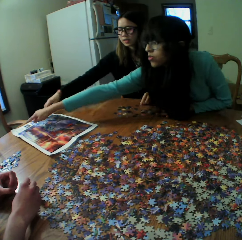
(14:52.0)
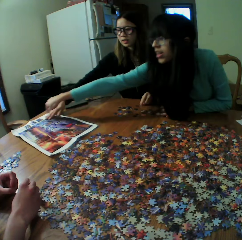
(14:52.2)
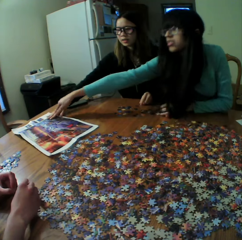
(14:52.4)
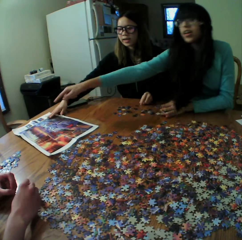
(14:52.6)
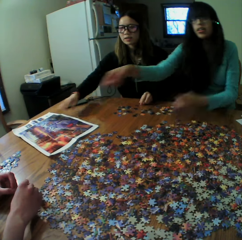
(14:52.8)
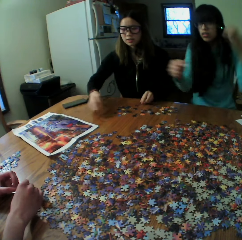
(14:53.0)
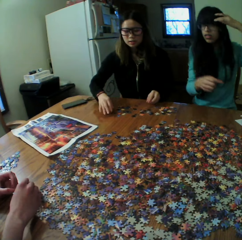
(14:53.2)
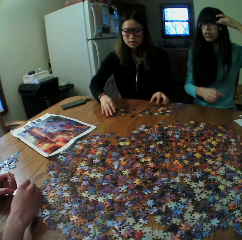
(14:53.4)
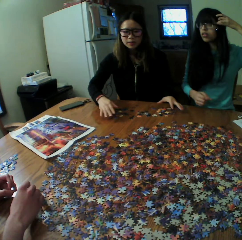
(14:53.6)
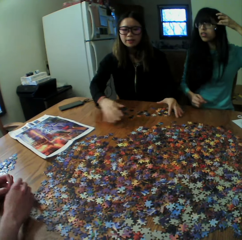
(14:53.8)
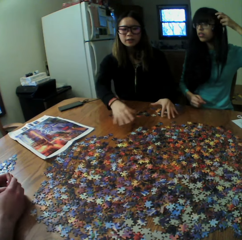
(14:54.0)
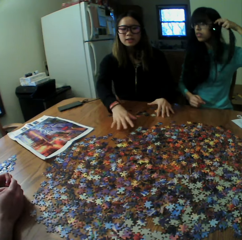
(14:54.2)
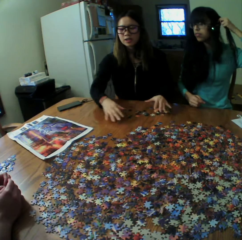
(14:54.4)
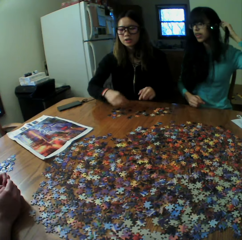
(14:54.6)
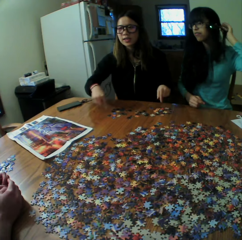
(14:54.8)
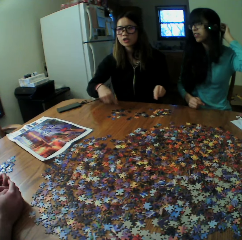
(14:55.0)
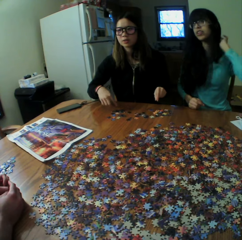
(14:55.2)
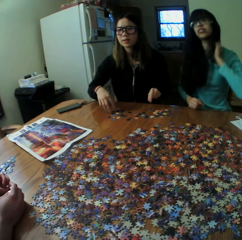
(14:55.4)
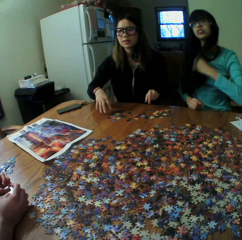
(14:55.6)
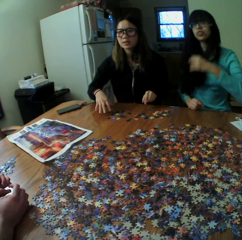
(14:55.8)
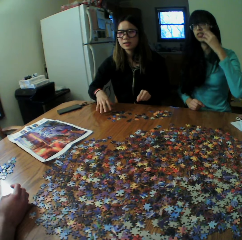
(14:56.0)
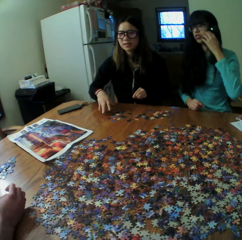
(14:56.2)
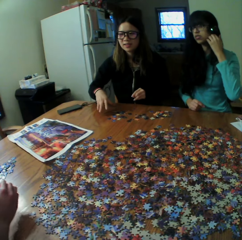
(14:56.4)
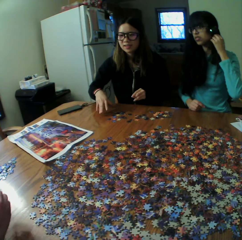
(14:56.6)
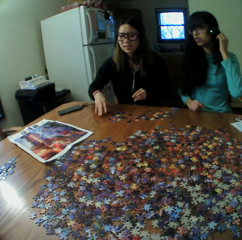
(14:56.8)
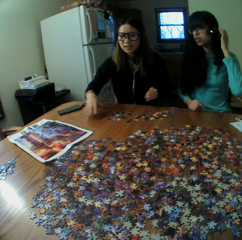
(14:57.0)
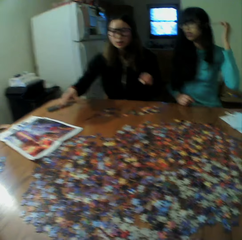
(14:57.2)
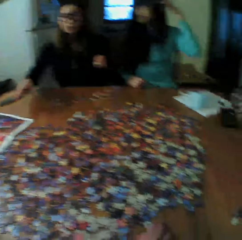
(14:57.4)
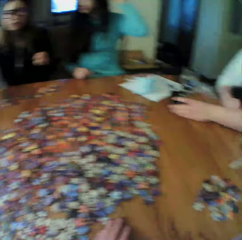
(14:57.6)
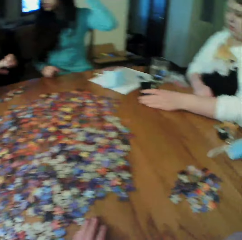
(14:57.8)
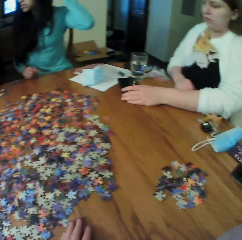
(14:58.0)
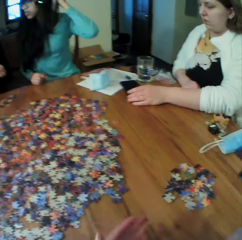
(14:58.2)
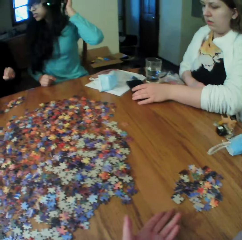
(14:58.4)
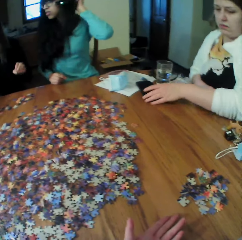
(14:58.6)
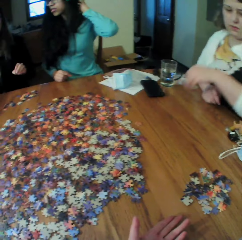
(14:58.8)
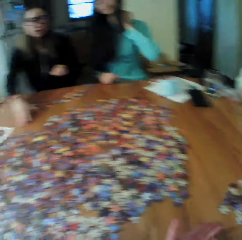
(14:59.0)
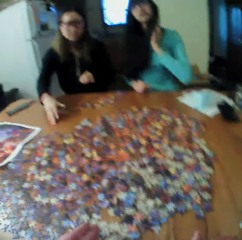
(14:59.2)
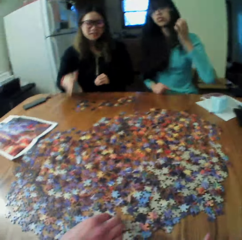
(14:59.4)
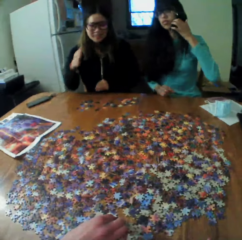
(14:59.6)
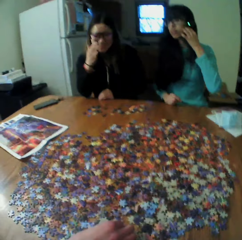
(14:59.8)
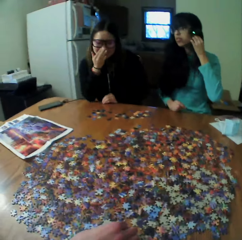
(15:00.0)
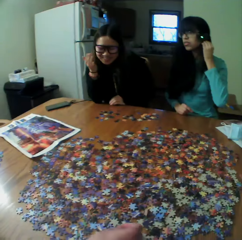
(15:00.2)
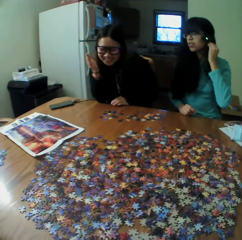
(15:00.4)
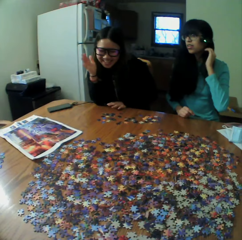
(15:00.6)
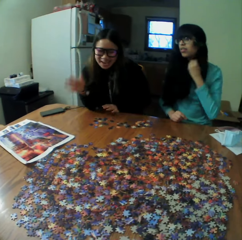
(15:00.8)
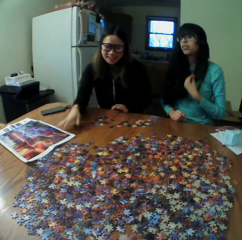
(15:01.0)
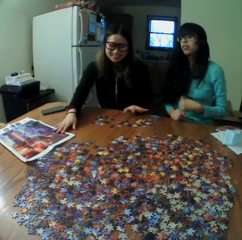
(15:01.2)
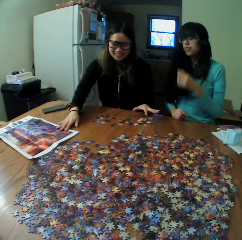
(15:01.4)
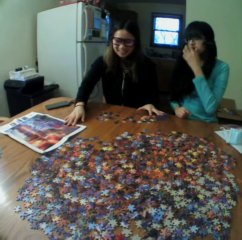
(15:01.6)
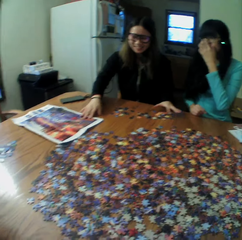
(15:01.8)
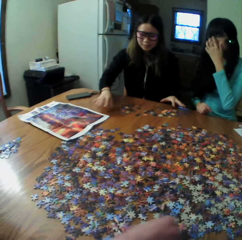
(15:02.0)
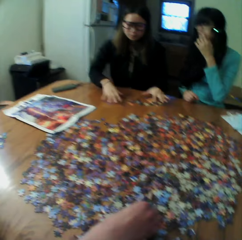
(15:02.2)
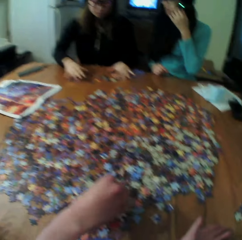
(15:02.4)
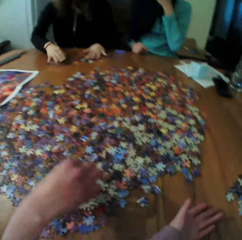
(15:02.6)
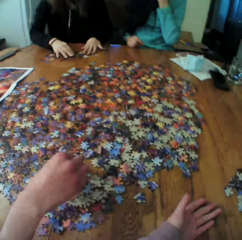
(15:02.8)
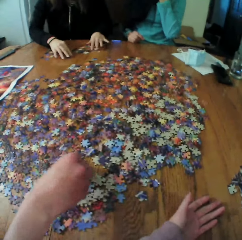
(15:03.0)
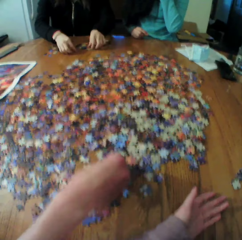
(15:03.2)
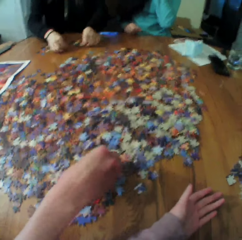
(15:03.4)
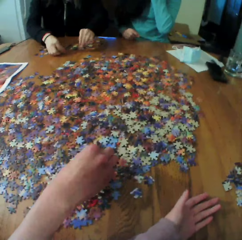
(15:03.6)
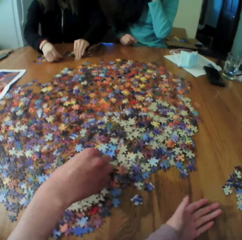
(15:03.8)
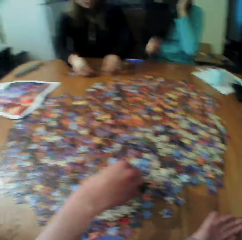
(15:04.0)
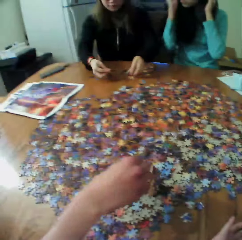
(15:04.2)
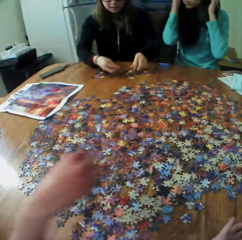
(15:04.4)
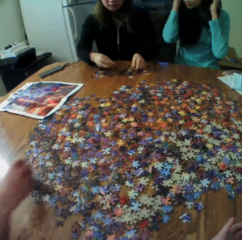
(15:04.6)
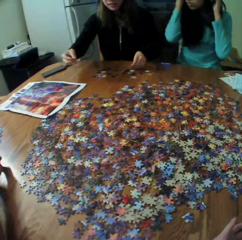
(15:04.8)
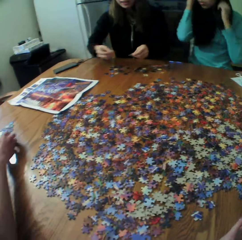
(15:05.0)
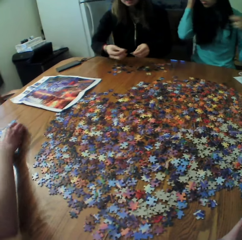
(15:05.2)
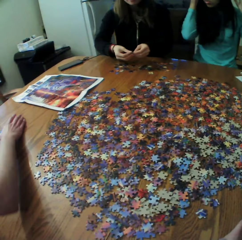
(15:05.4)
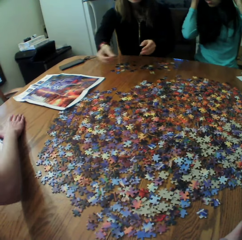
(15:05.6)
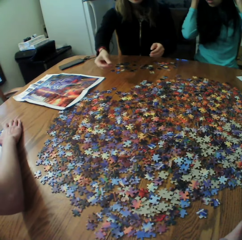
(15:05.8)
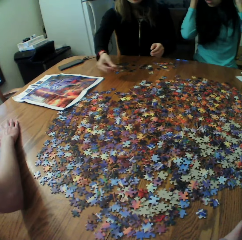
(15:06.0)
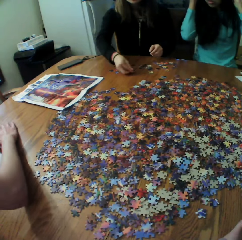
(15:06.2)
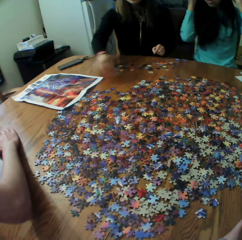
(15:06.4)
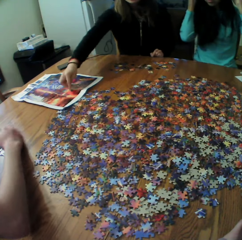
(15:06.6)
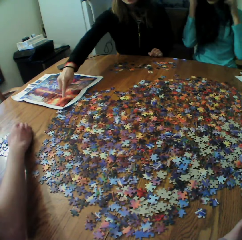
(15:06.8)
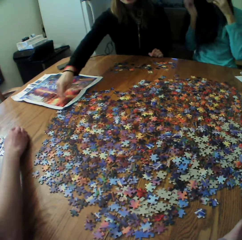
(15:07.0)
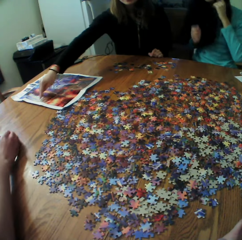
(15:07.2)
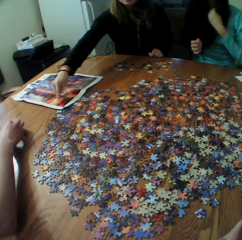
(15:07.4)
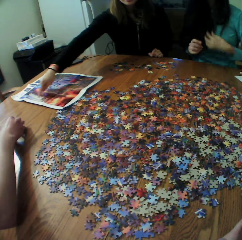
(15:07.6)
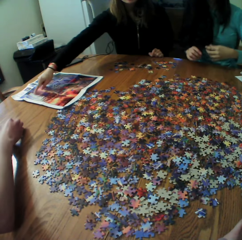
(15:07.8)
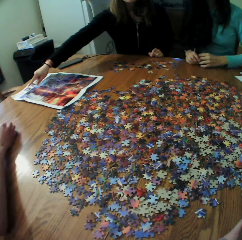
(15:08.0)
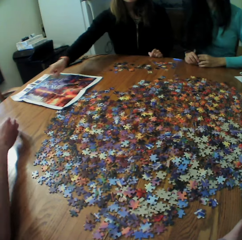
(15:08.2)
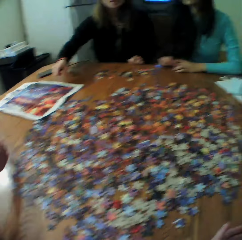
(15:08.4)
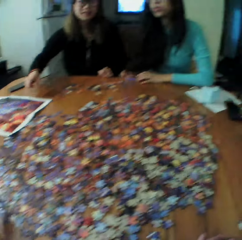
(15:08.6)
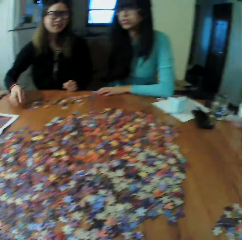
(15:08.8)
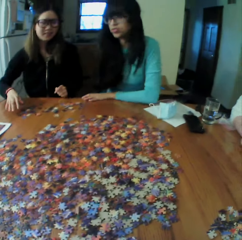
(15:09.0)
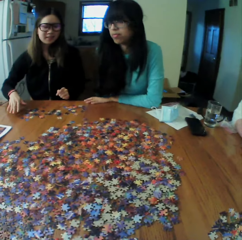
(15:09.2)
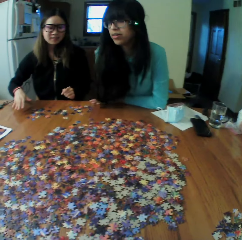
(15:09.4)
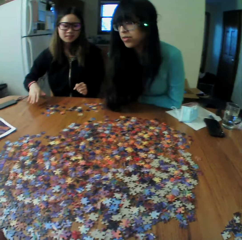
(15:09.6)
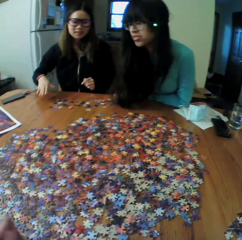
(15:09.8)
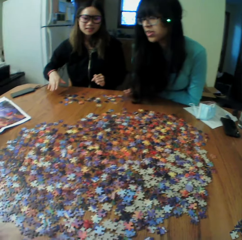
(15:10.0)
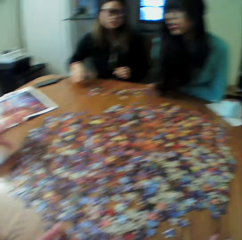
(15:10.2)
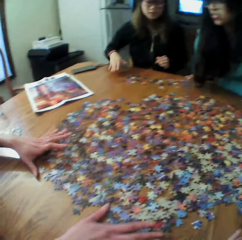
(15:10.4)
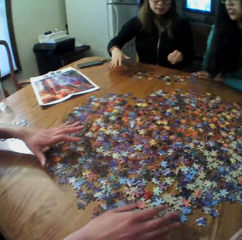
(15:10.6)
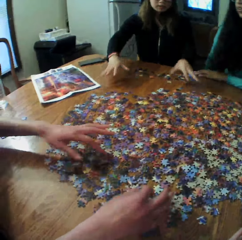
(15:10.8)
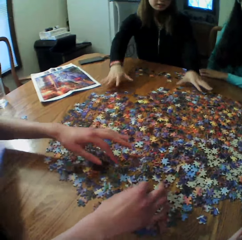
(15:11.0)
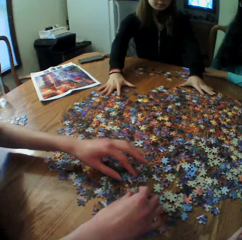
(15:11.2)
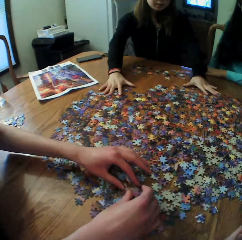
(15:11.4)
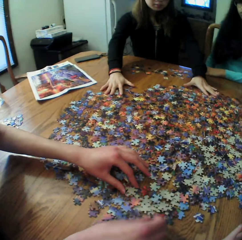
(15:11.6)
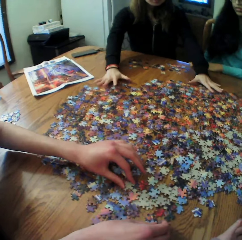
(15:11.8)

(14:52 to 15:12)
A woman moves her phone. Another woman looks at the paper. A third woman looks for the puzzle pieces.

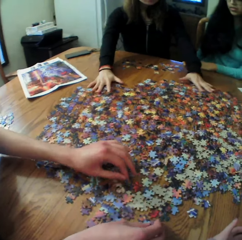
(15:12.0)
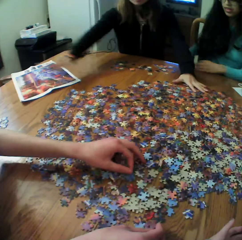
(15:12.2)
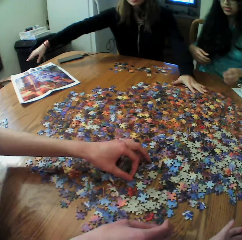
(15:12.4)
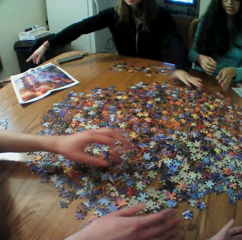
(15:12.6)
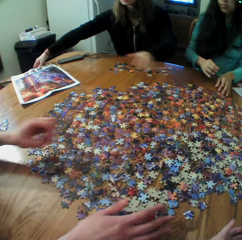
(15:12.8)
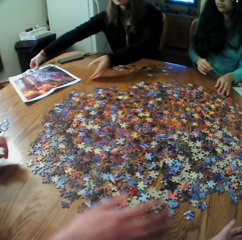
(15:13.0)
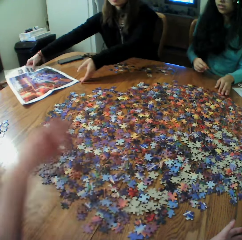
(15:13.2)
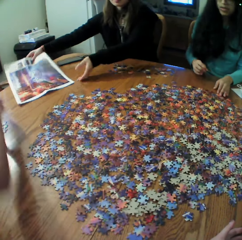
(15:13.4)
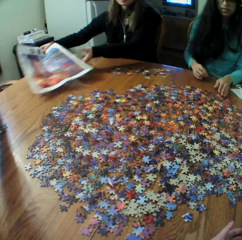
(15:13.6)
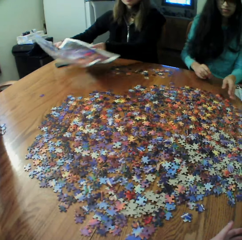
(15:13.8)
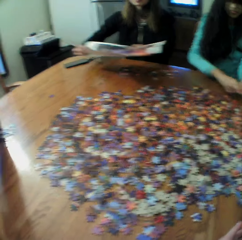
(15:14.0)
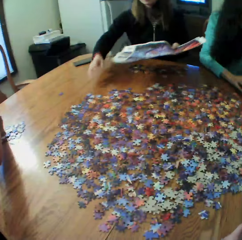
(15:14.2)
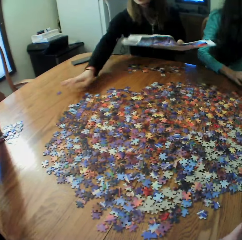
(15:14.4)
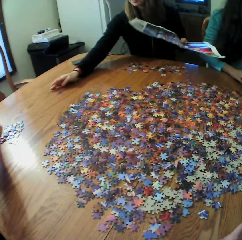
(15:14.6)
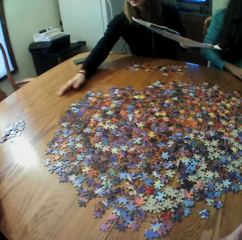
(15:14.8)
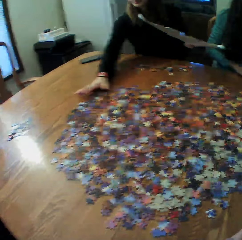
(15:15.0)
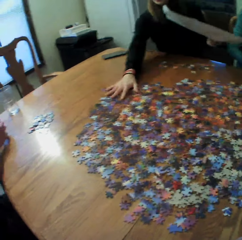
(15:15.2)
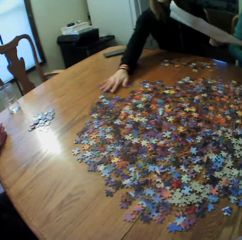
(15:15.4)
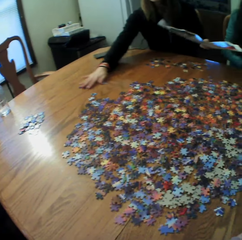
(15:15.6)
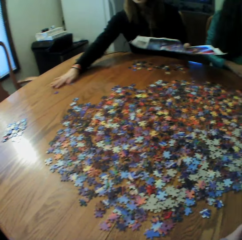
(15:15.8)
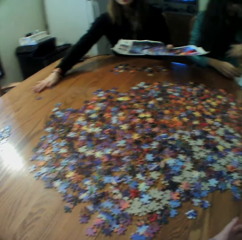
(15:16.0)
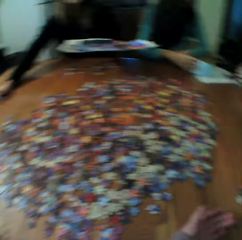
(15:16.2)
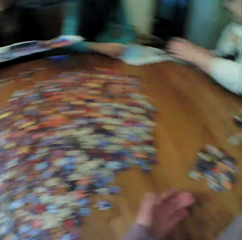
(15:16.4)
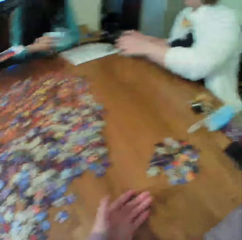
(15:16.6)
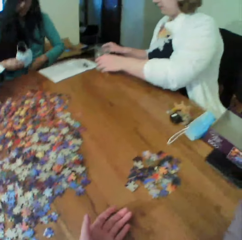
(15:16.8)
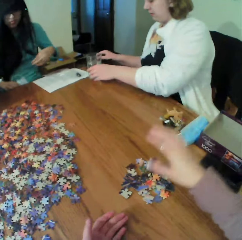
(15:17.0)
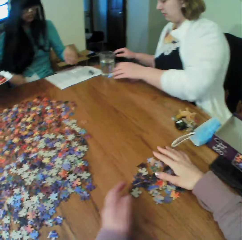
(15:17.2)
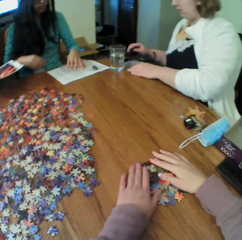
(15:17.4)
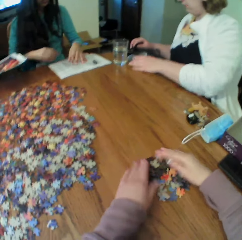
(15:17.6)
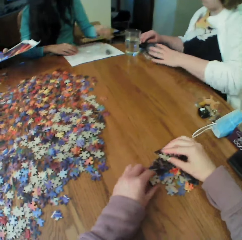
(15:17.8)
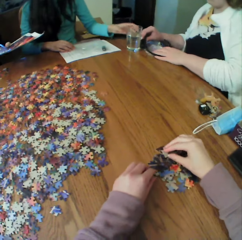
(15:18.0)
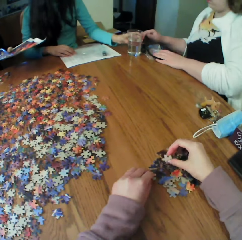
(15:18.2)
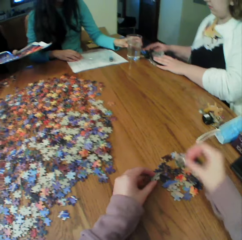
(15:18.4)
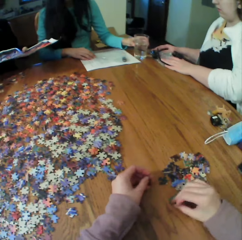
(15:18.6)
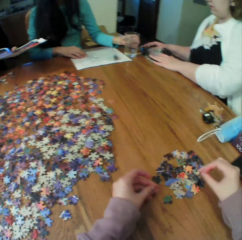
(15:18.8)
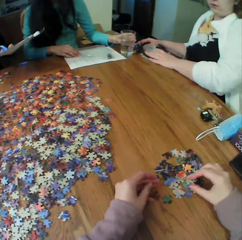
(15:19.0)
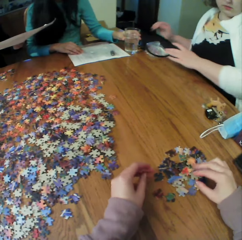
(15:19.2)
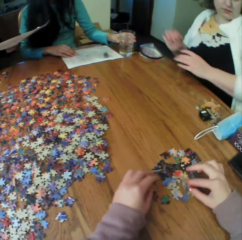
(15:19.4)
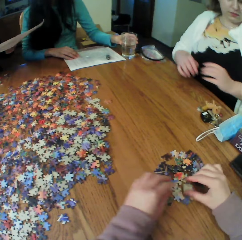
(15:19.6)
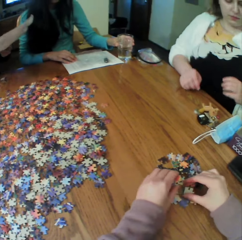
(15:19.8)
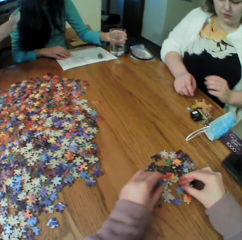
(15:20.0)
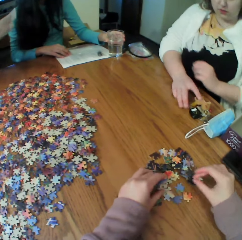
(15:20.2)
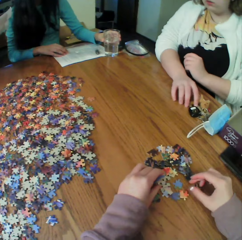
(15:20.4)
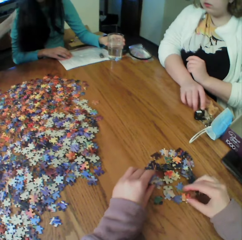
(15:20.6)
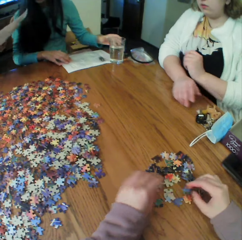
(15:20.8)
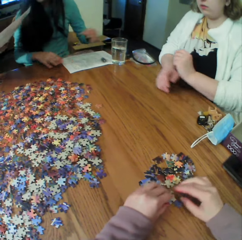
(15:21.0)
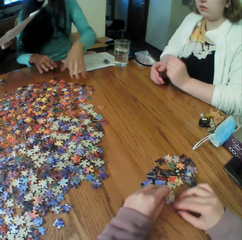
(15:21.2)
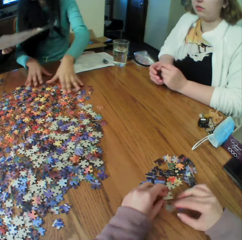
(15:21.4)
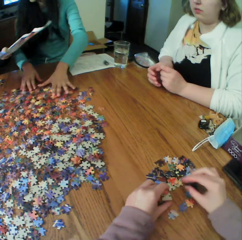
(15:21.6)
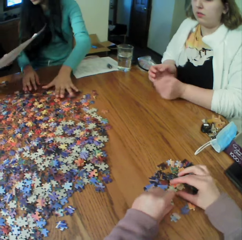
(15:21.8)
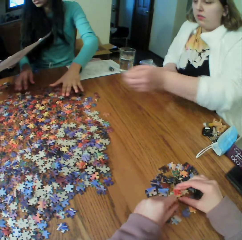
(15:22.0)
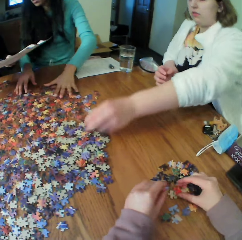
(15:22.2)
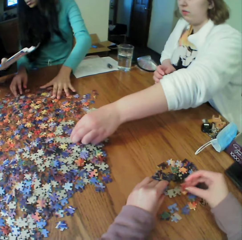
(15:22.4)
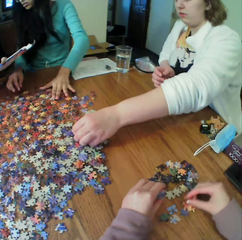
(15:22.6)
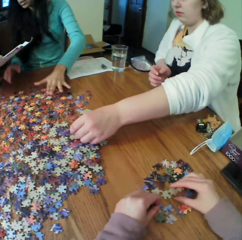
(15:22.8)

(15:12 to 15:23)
A woman moves the paper. The camera wearer looks for the puzzle pieces. Another woman moves the glass. A female arranges the board game materials.
